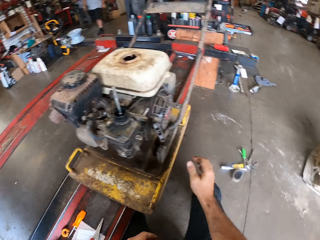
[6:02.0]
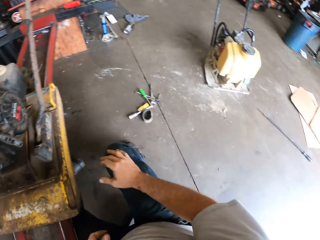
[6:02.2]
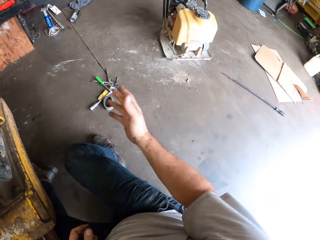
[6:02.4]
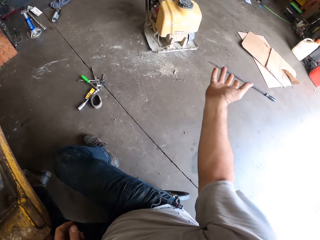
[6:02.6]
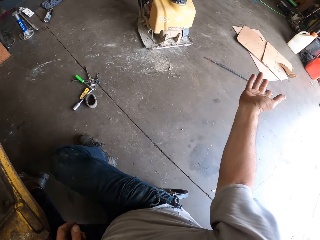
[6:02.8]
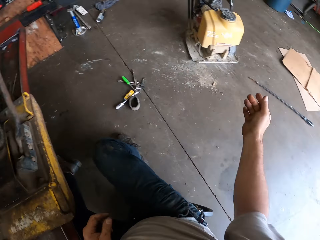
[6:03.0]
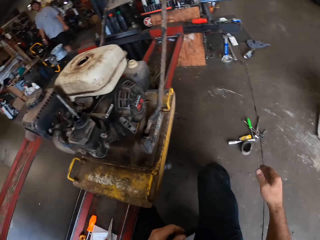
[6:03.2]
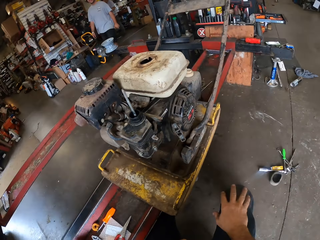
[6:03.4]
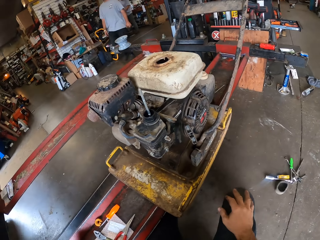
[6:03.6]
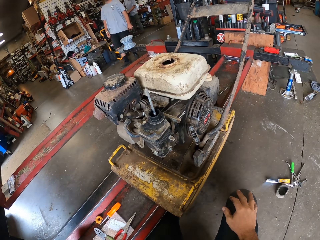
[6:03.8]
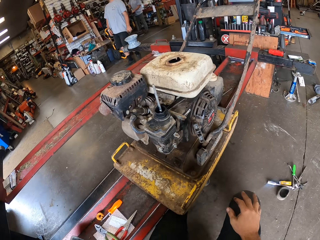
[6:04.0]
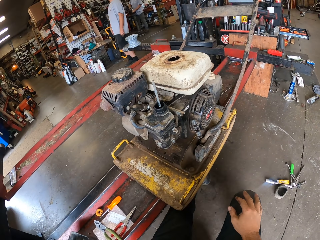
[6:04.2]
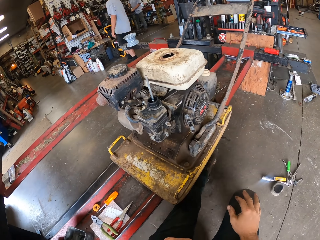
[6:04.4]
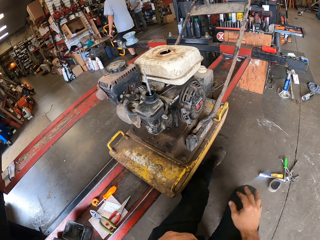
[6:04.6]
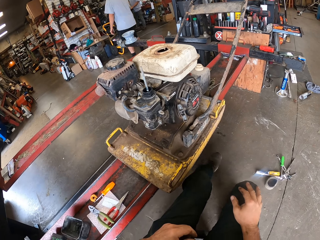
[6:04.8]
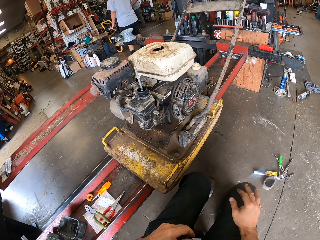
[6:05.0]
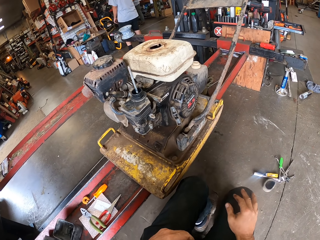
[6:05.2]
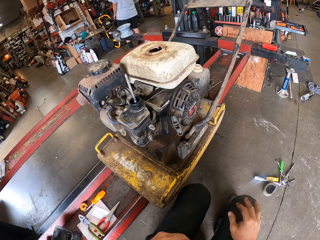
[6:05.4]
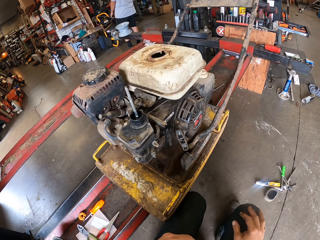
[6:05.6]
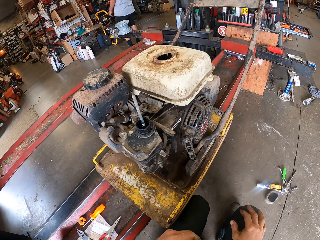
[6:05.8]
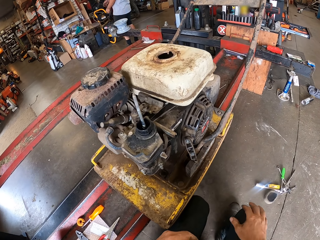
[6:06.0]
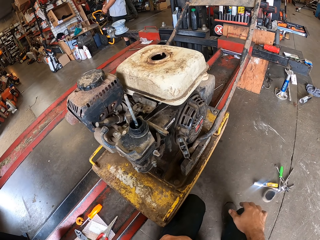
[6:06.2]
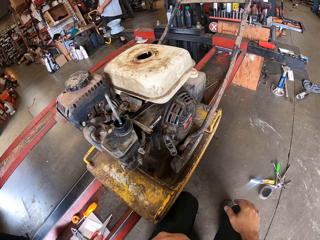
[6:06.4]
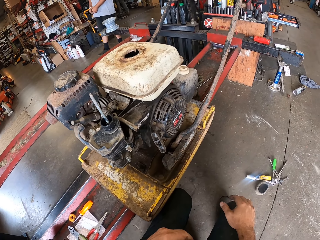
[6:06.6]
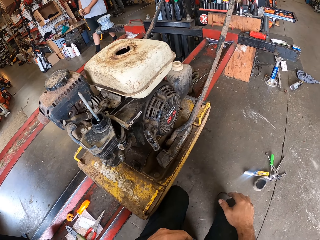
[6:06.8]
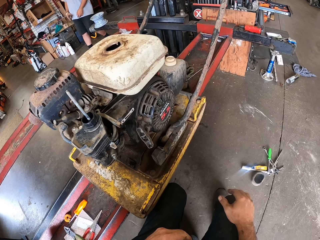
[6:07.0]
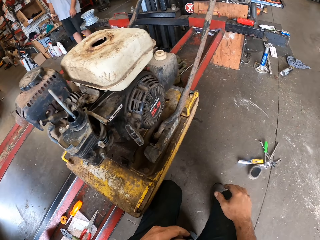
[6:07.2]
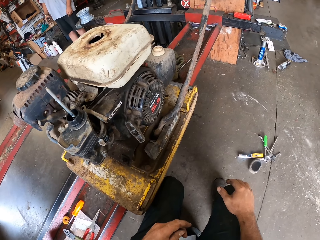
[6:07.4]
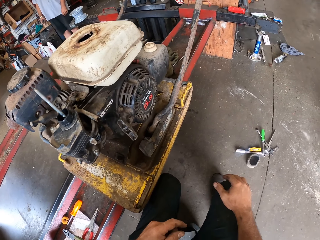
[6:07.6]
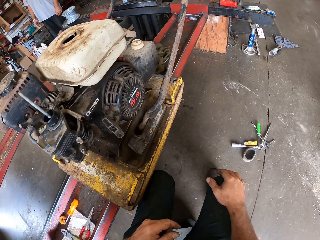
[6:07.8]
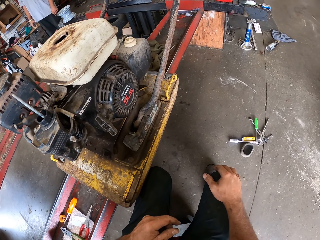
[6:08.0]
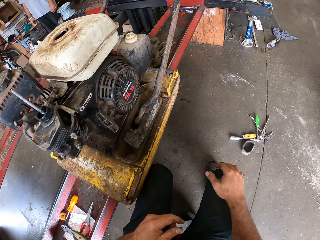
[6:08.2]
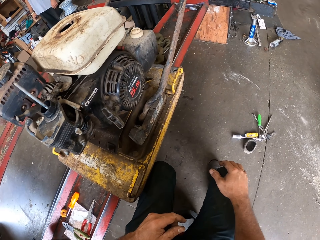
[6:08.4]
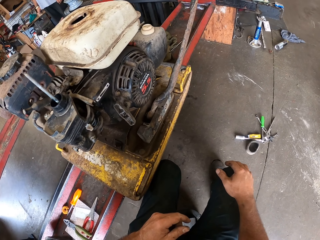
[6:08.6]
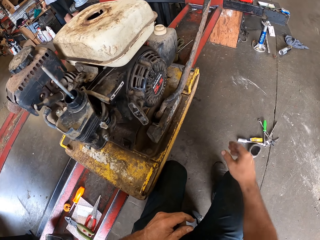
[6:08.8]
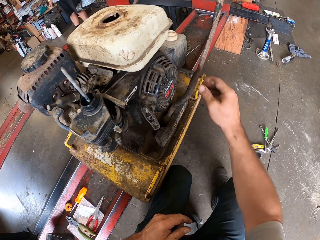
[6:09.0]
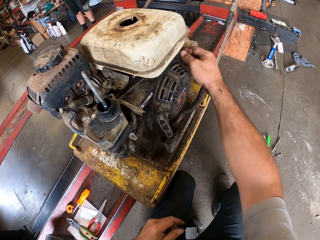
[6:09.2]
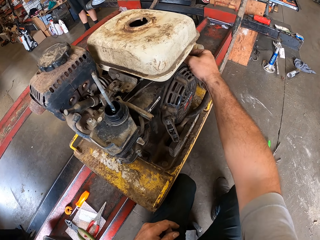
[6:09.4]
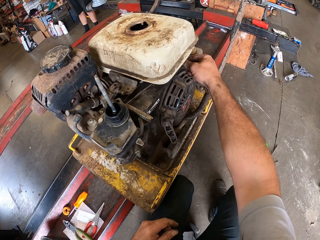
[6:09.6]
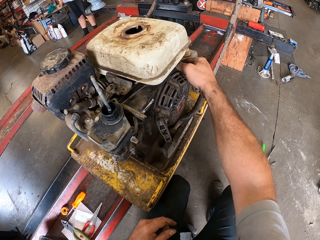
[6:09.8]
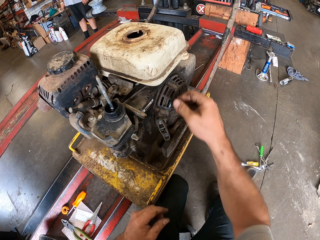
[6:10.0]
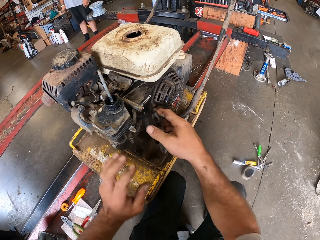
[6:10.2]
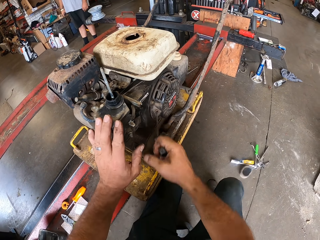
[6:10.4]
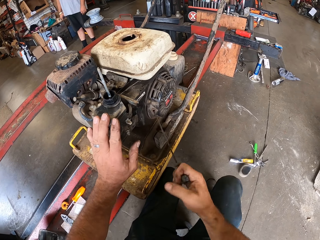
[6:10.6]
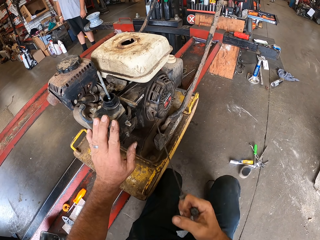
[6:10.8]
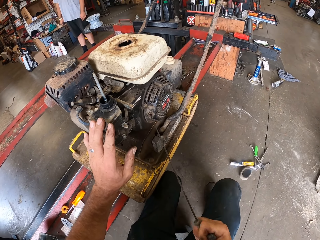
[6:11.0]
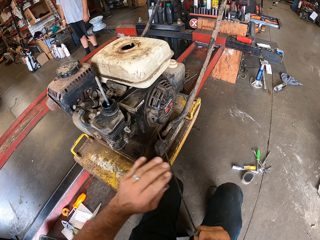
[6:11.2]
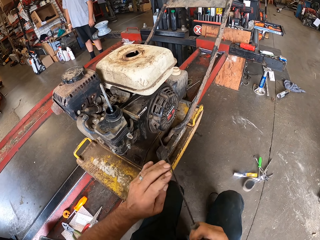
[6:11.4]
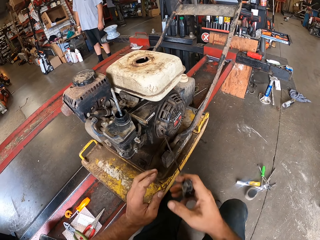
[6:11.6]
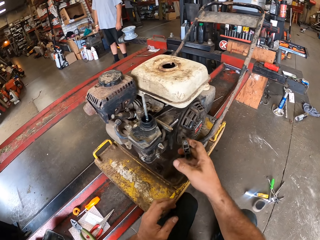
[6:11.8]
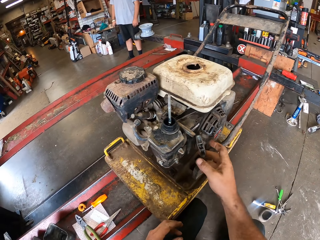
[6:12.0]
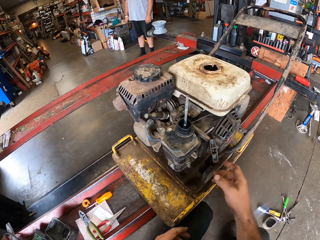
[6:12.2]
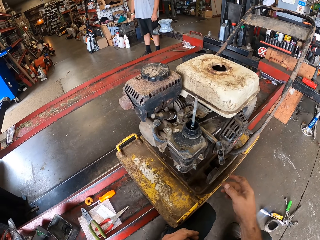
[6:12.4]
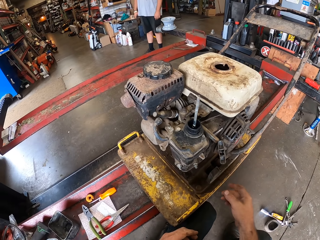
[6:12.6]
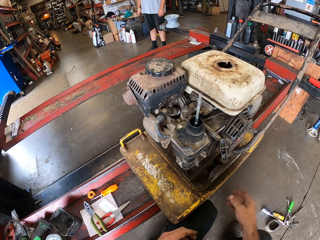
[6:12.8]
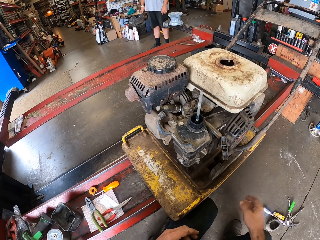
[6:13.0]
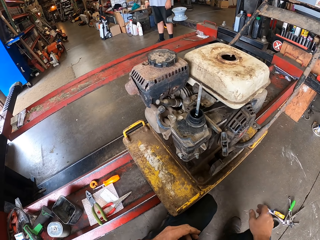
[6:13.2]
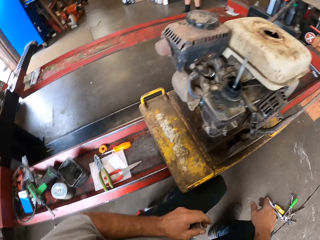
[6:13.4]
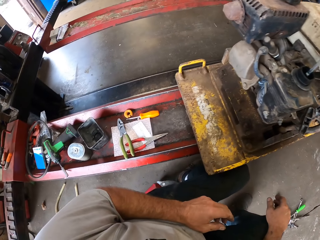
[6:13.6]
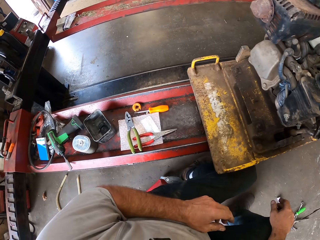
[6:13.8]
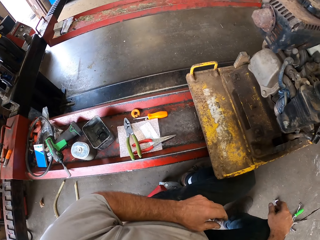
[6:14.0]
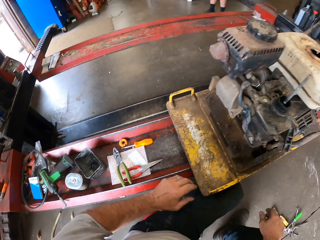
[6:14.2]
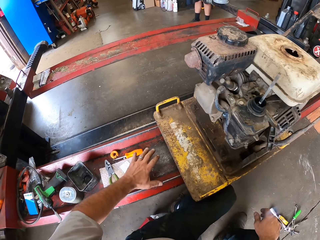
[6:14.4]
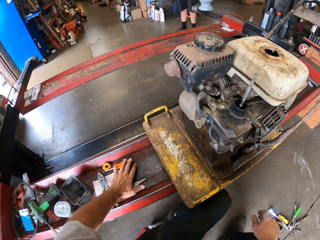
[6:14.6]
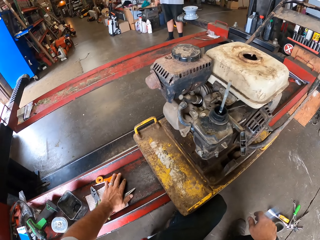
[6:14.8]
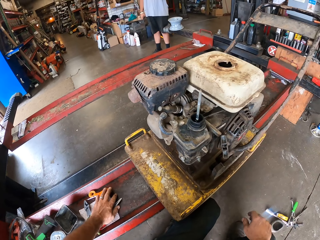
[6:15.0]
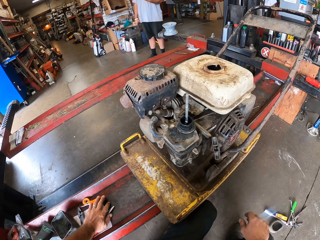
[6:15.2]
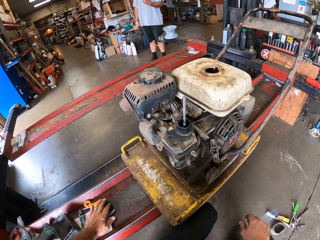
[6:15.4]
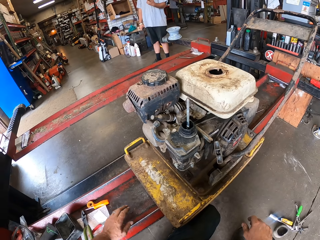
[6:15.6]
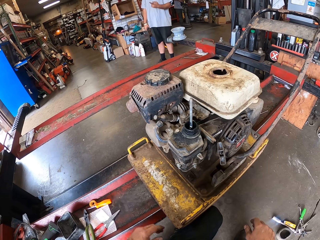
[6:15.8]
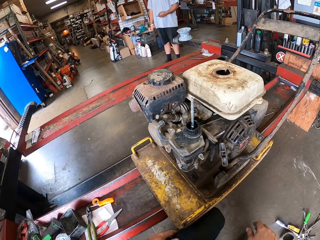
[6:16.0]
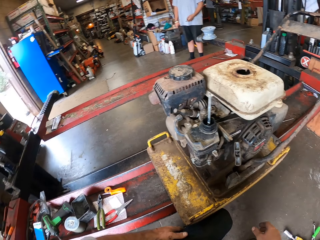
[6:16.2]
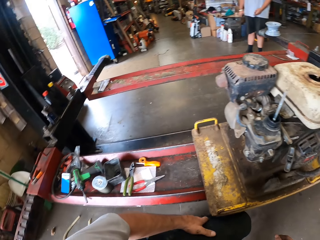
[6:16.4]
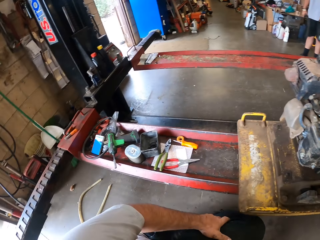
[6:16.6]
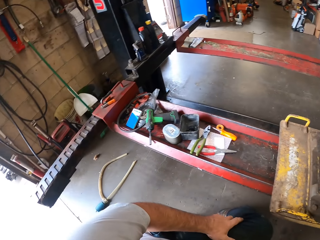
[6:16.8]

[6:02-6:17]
The camera wearer lets go of the gasoline filter cup. He makes a hand gesture. He looks around. He adjusts his left leg. He touches the lawn mower. He holds the lawnmower. He pulls a recoil starter on the lawn mower. He lets go of the gasoline filter cup. He lets go of the lawnmower. He looks around. He adjusts the tools on the rack with his left hand. He holds the car raiser. He looks around.

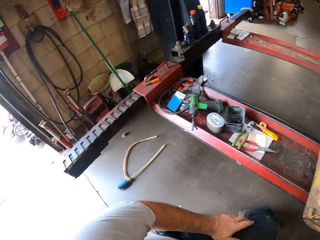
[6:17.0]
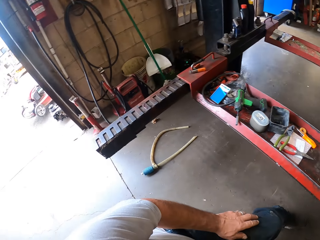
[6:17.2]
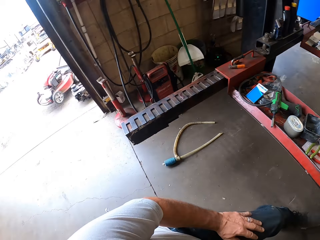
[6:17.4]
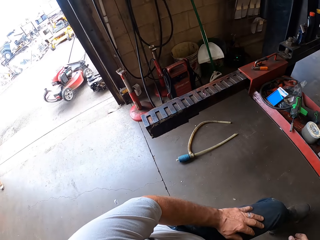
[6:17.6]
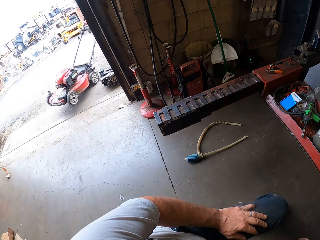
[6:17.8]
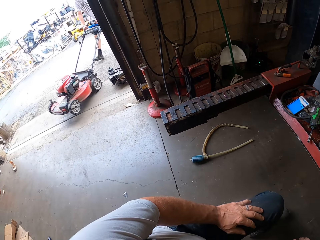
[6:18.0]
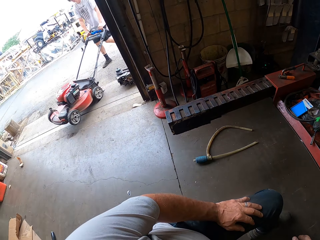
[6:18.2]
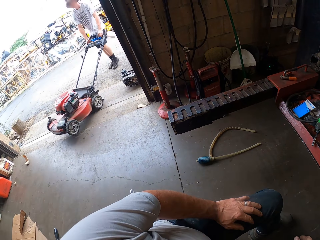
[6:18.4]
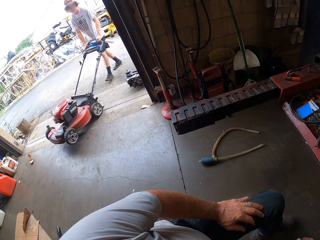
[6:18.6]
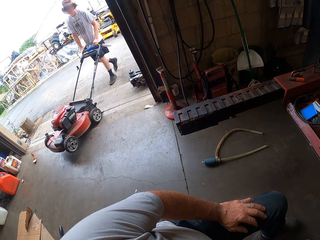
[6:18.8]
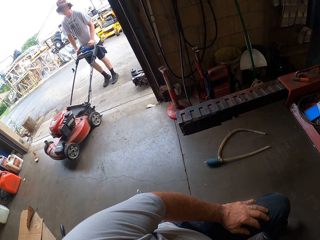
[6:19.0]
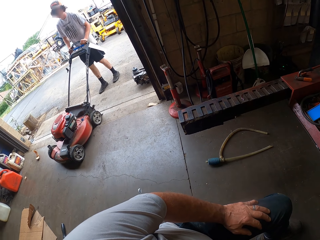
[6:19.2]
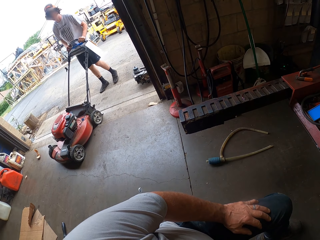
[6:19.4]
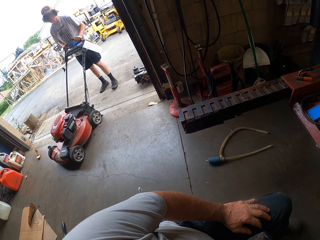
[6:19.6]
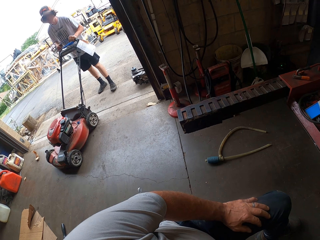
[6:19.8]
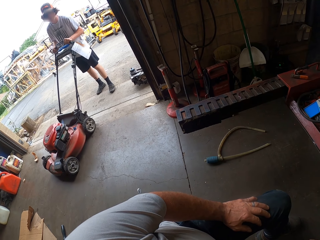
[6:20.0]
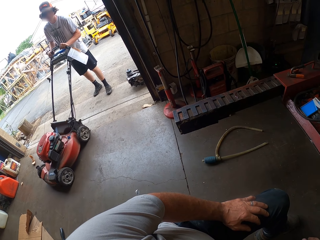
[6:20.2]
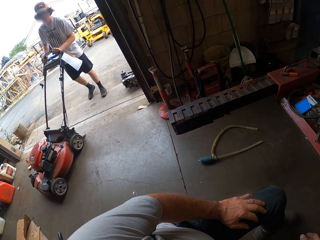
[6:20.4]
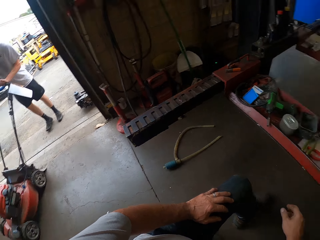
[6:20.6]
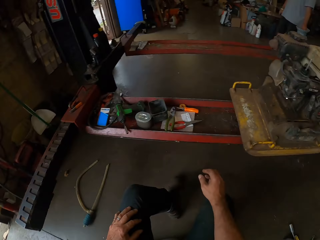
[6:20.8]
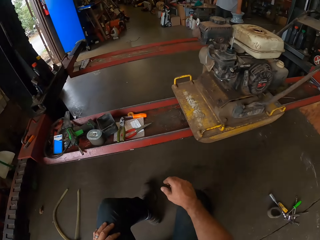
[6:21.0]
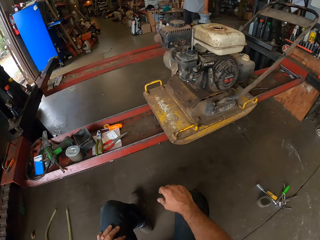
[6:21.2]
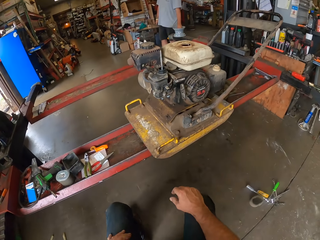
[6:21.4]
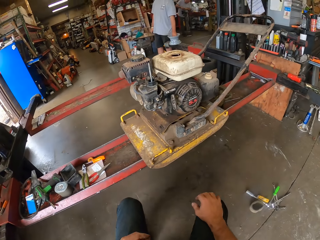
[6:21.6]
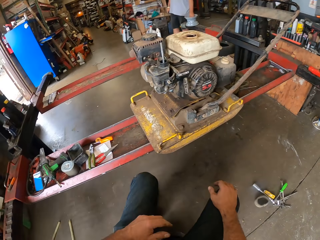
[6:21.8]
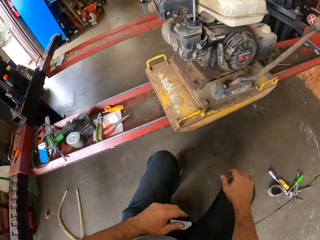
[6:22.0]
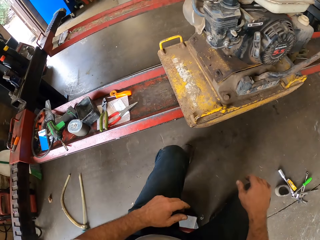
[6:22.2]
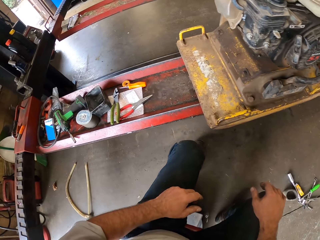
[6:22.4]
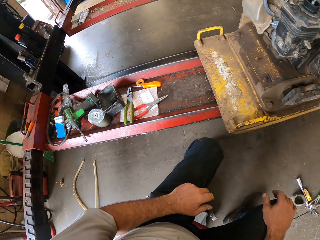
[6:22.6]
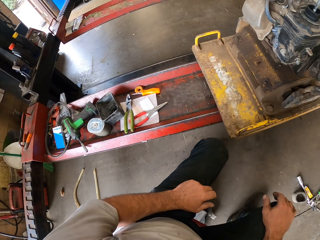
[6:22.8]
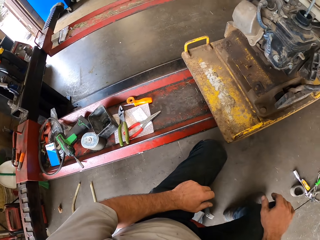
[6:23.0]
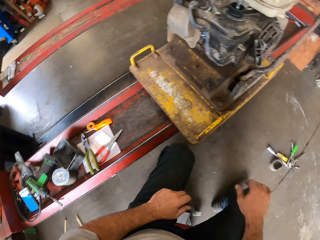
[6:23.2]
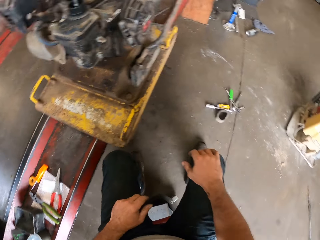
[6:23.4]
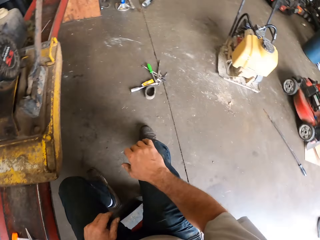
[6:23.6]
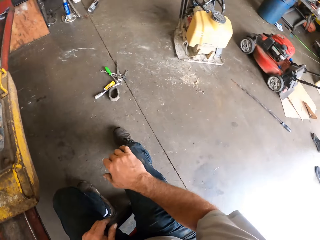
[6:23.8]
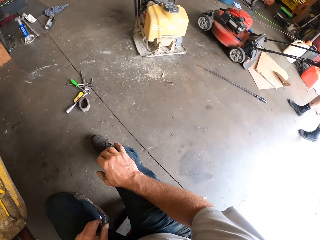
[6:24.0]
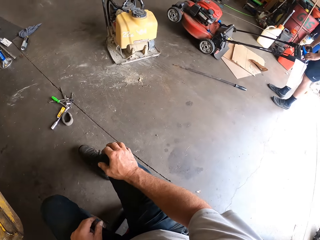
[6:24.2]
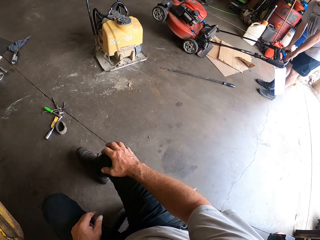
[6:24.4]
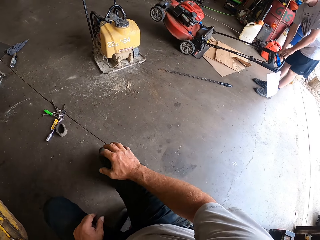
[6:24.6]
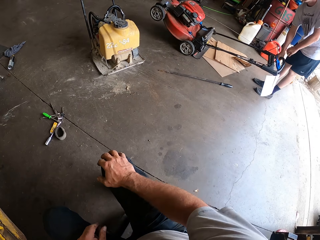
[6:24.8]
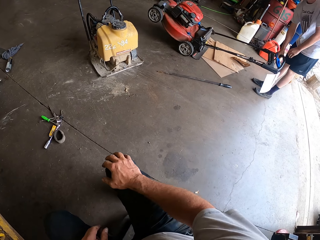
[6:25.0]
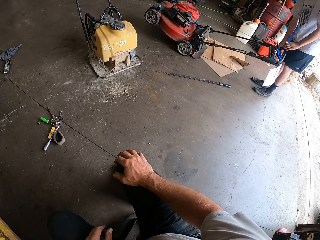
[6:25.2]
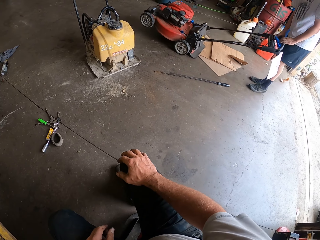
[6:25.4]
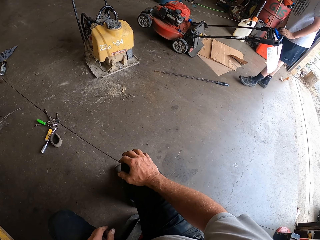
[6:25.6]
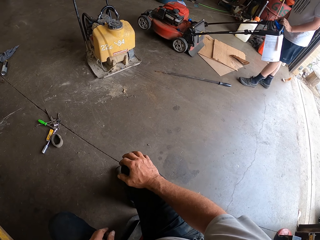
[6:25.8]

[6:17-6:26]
The man drives the lawn mower into the workshop. The man drives the lawn mower.
